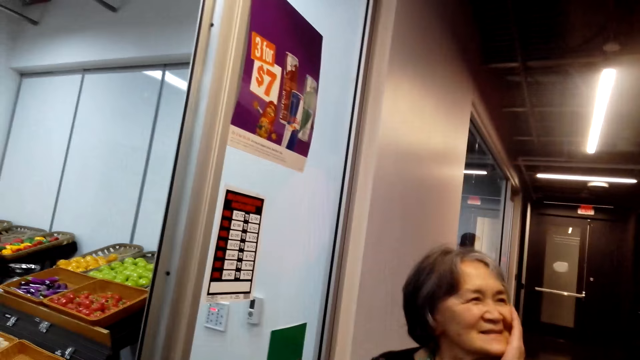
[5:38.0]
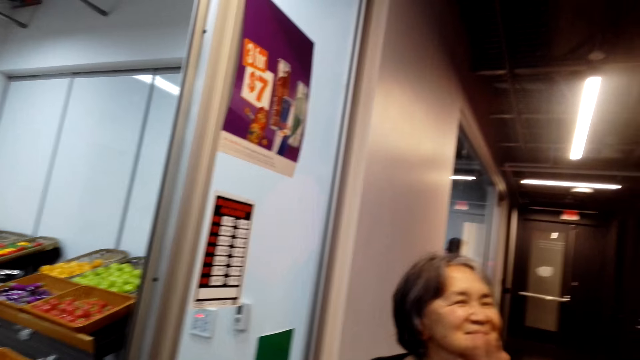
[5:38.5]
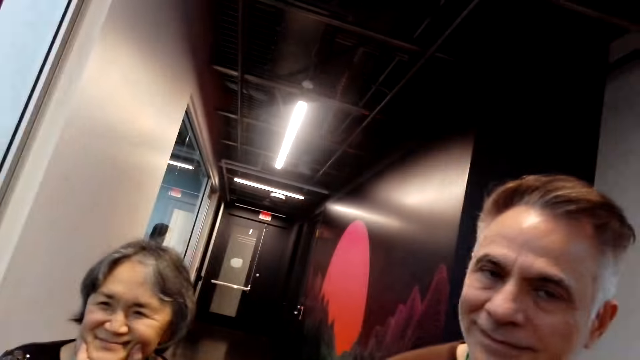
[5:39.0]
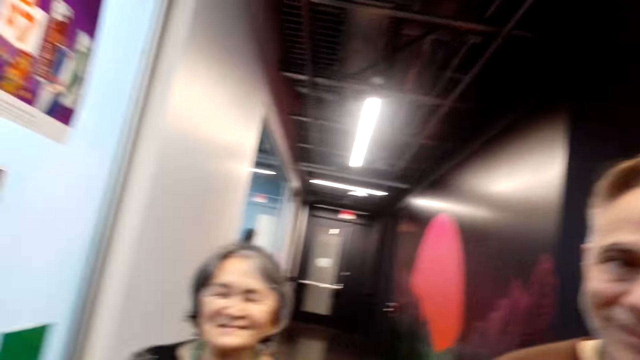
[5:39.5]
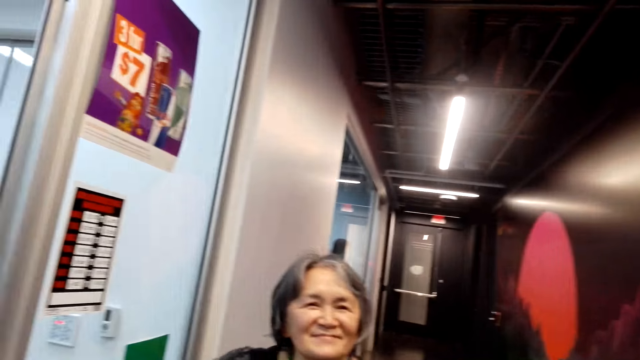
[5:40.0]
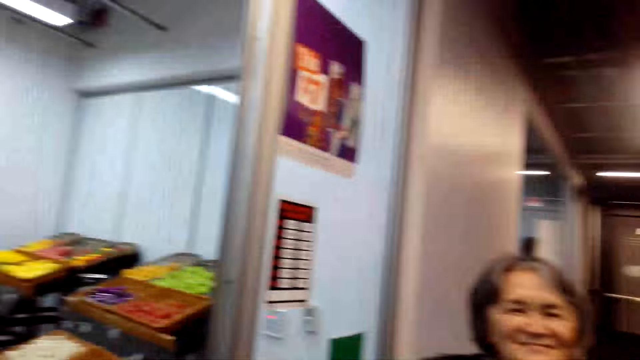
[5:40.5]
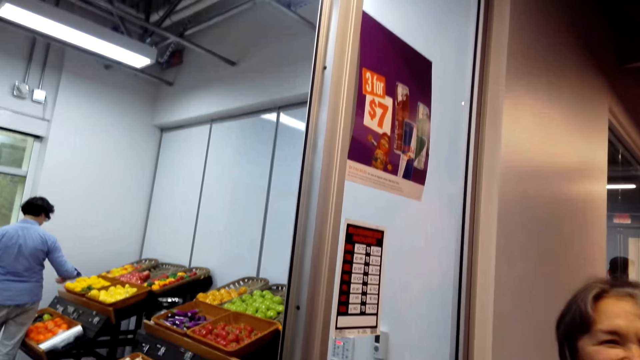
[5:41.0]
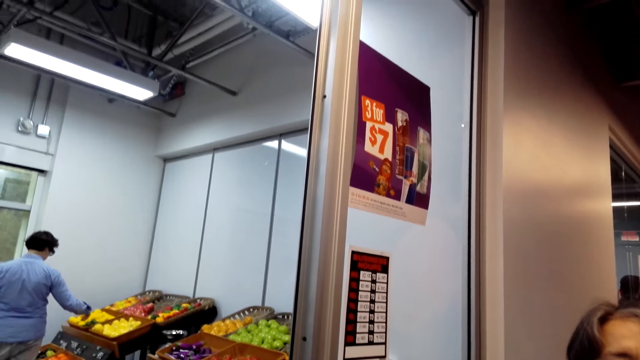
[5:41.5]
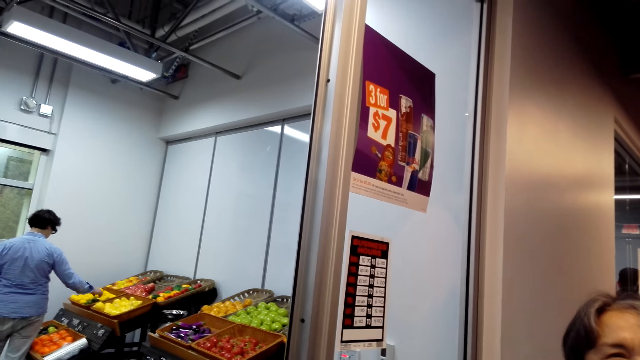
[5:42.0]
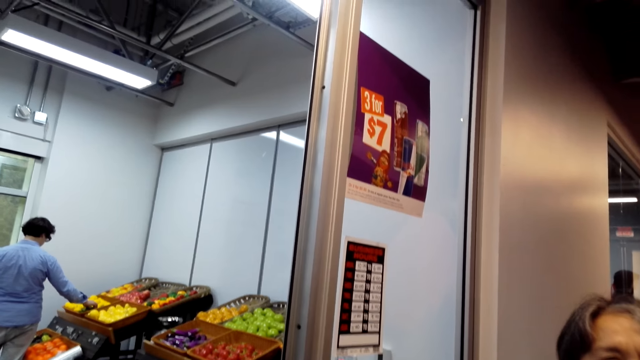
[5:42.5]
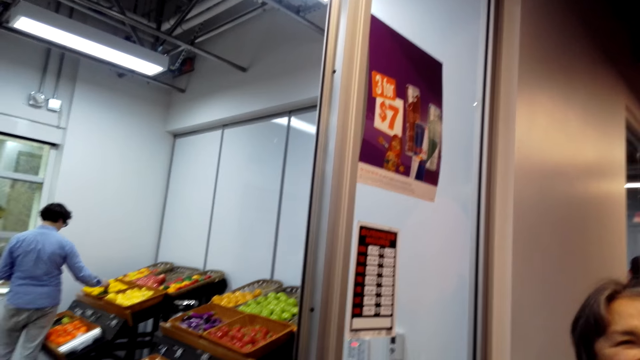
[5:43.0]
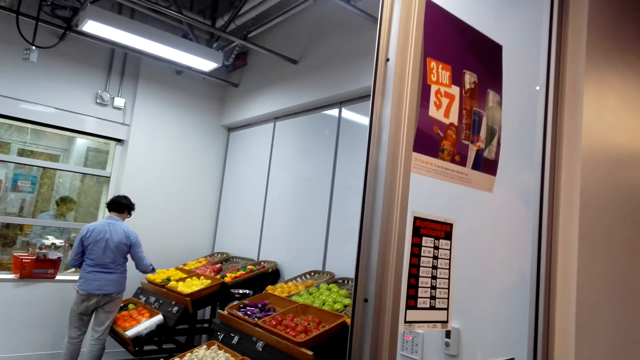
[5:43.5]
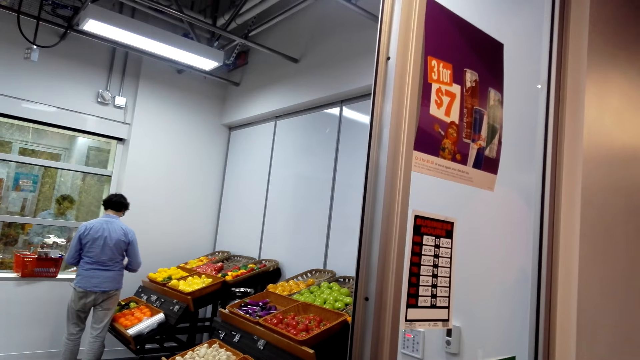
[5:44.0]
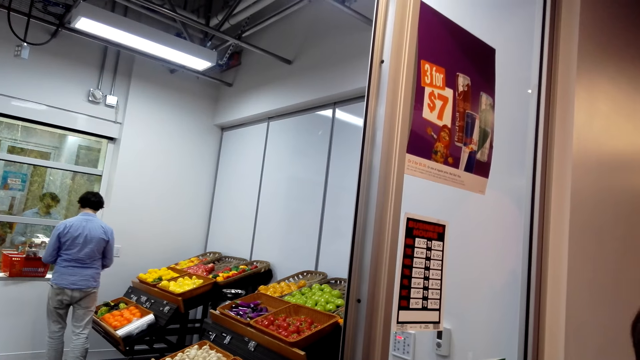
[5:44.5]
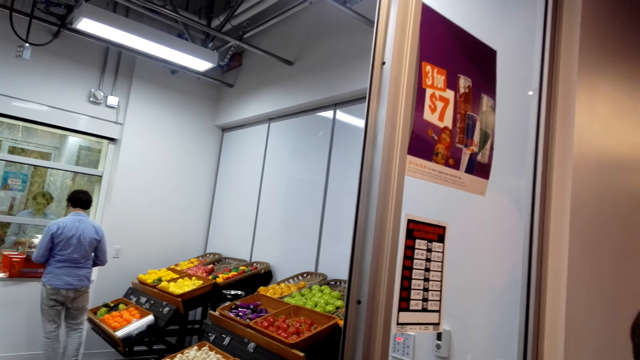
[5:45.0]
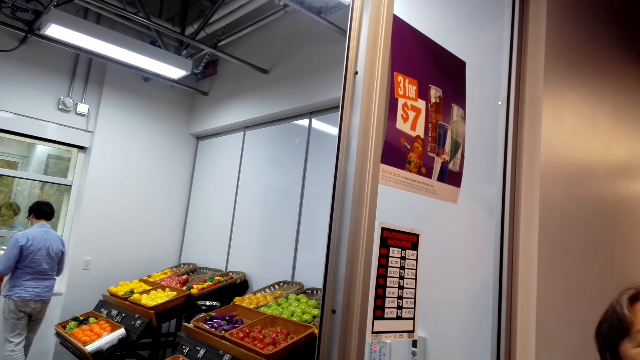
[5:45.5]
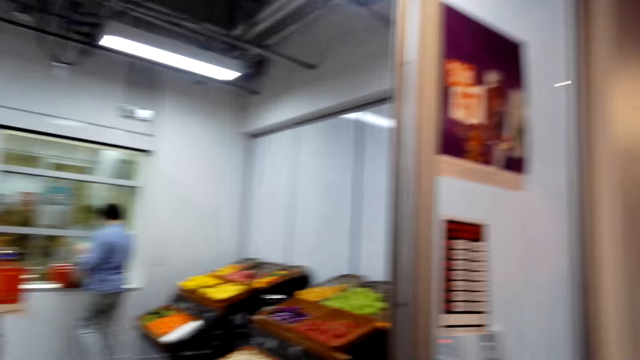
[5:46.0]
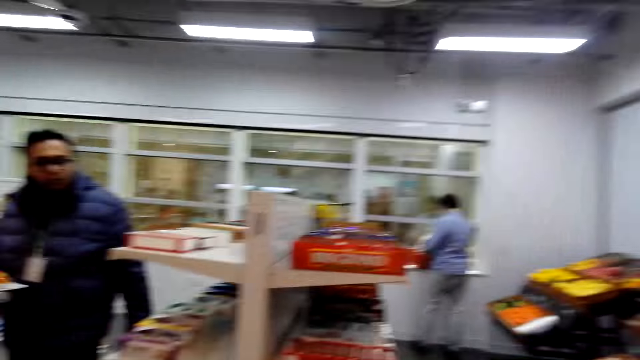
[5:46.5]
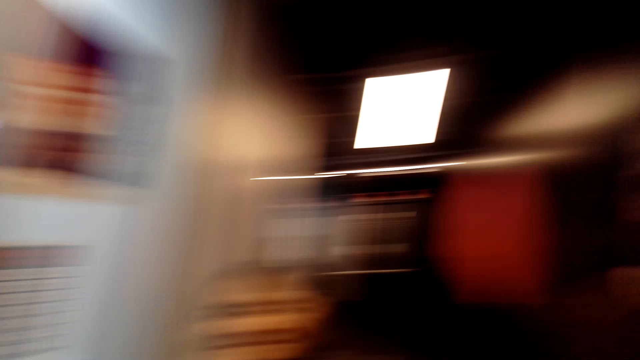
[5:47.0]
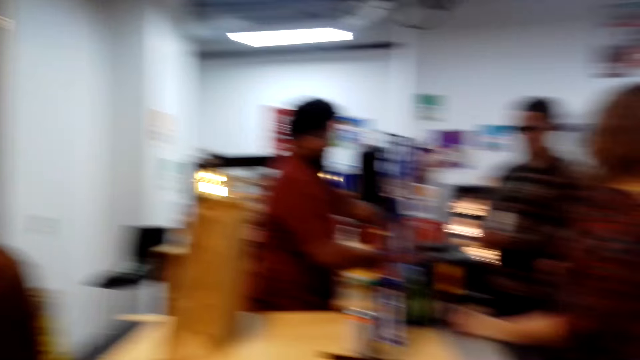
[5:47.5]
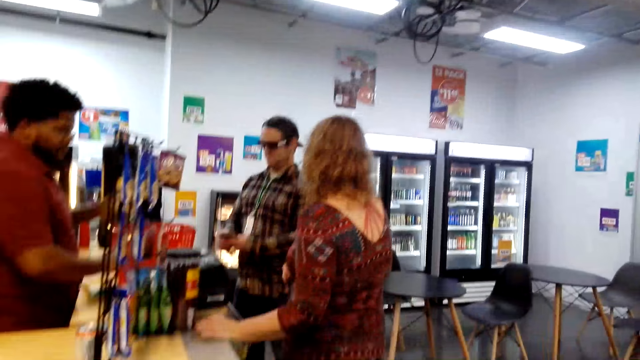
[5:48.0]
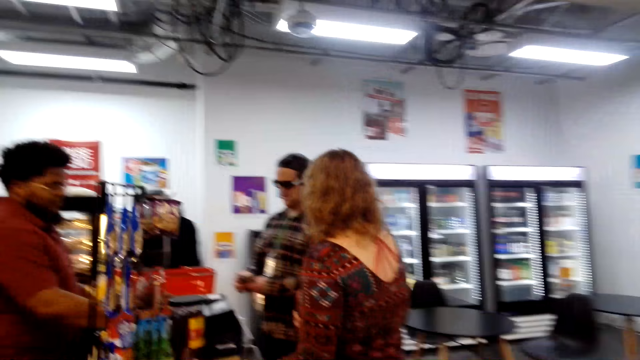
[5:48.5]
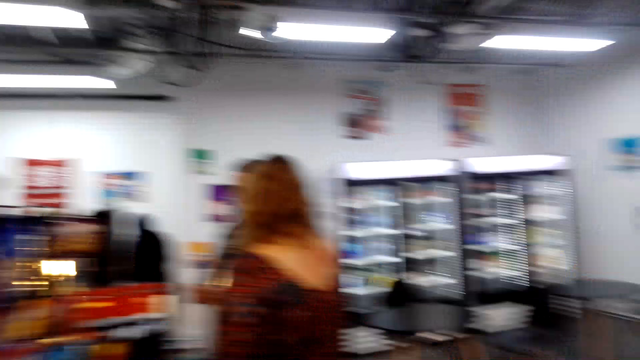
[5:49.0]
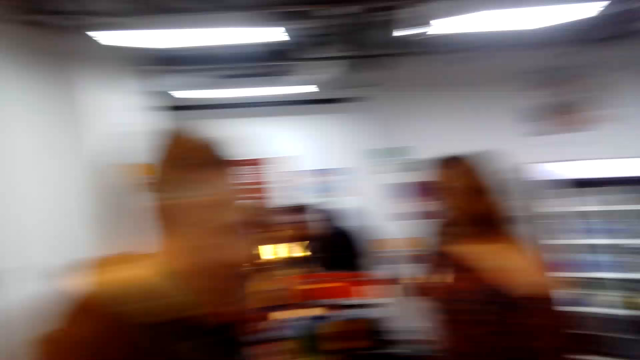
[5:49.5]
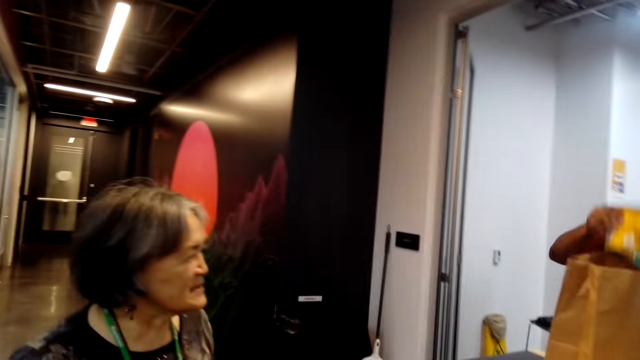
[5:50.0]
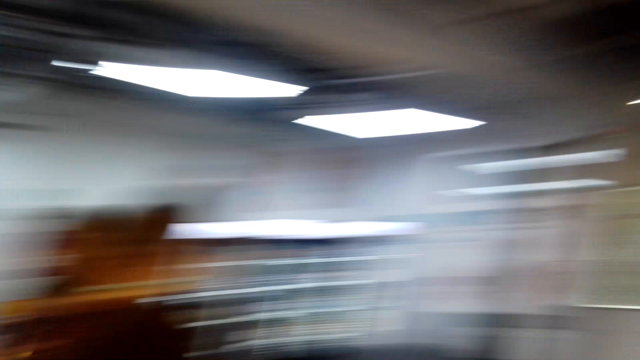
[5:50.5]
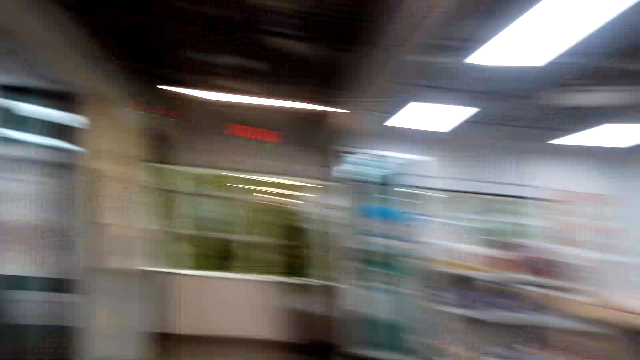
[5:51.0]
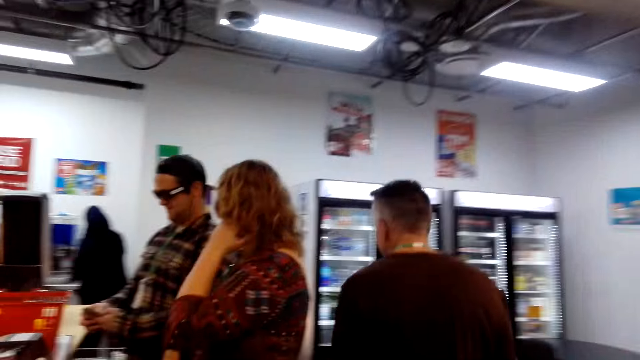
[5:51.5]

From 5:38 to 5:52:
The camera wearer touches a woman on the face. A man picks fruits. The camera wearer walks around the room.

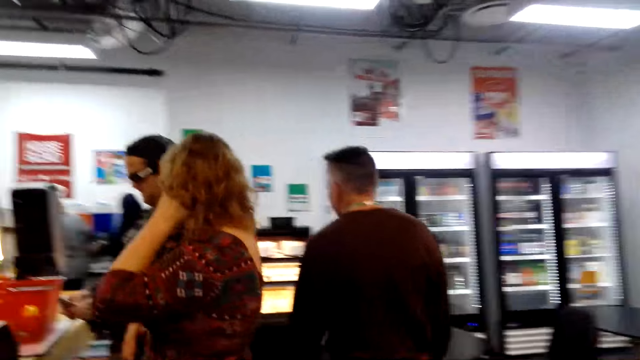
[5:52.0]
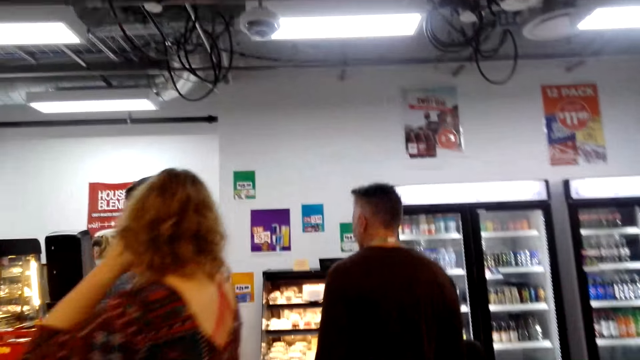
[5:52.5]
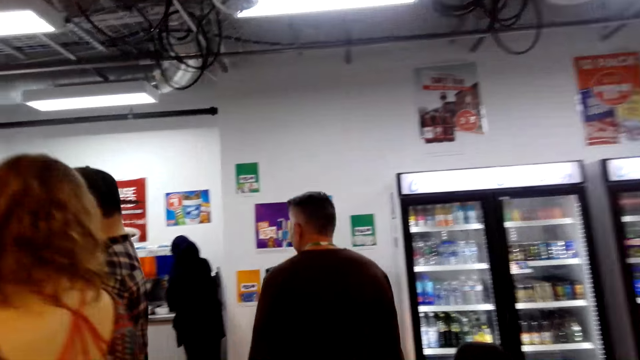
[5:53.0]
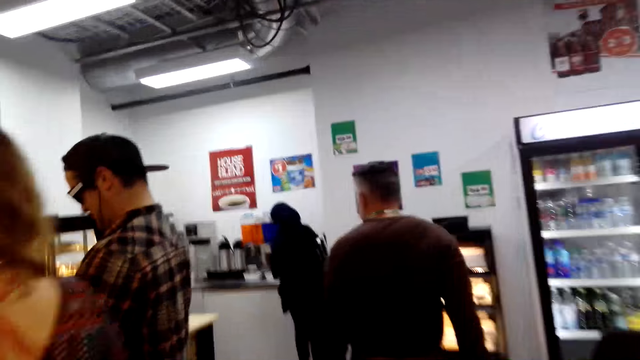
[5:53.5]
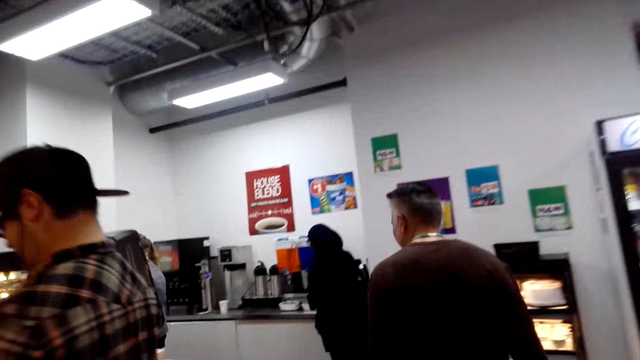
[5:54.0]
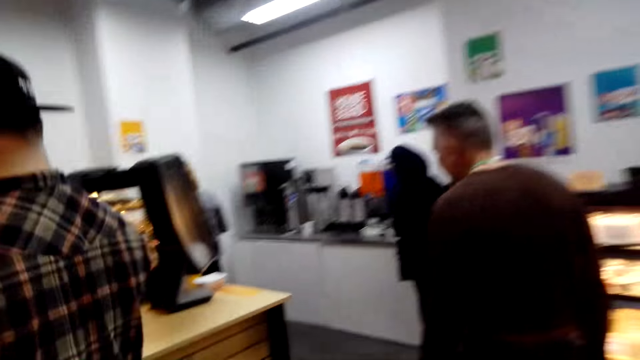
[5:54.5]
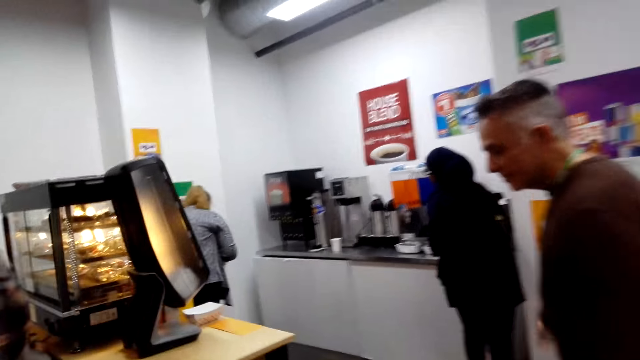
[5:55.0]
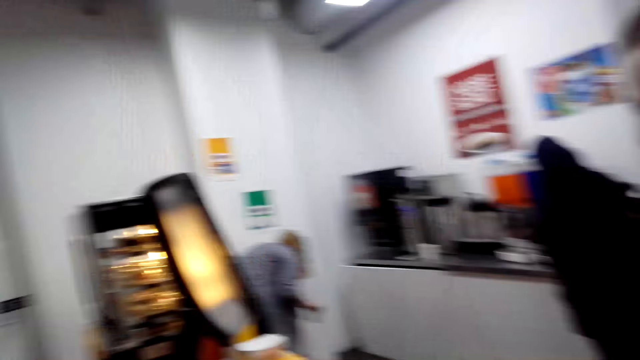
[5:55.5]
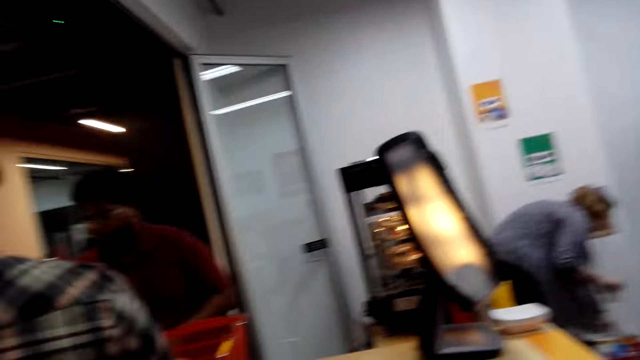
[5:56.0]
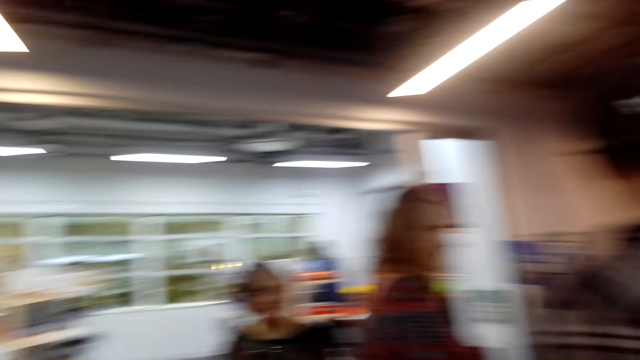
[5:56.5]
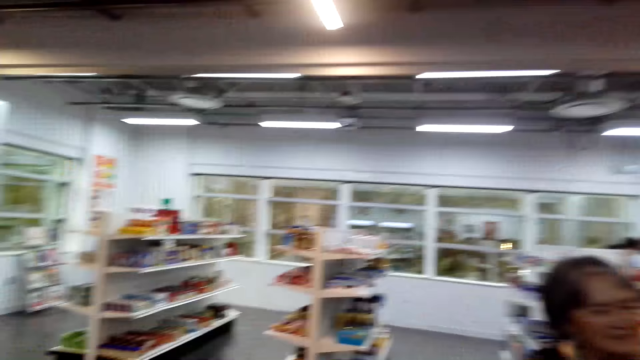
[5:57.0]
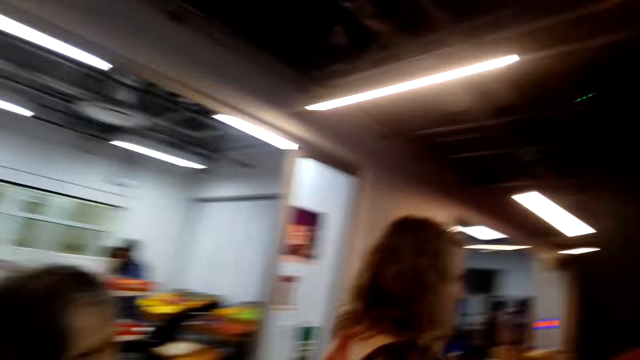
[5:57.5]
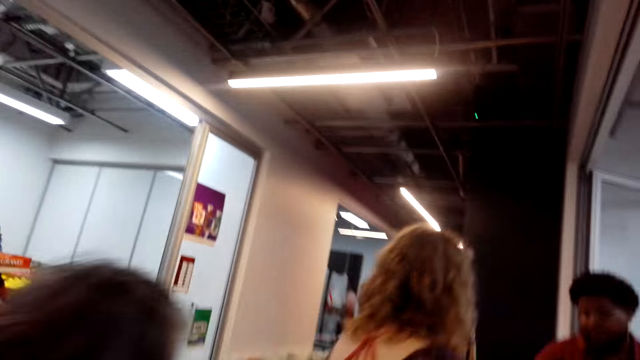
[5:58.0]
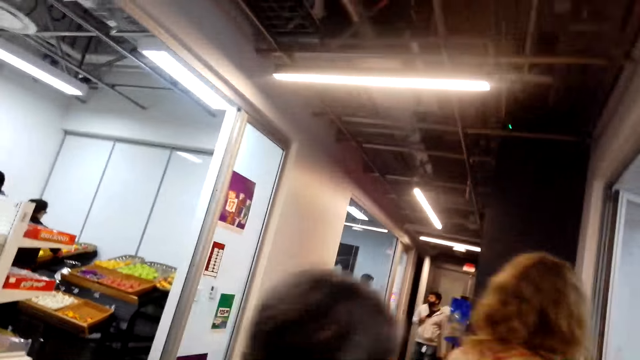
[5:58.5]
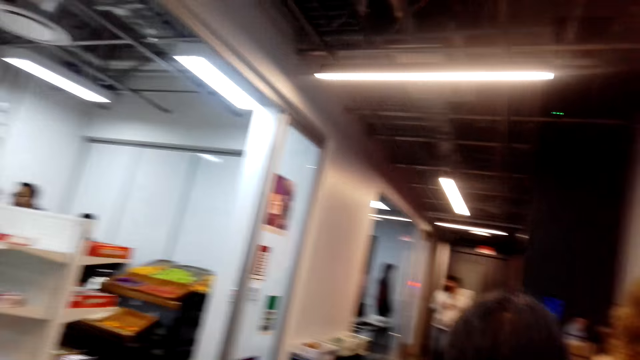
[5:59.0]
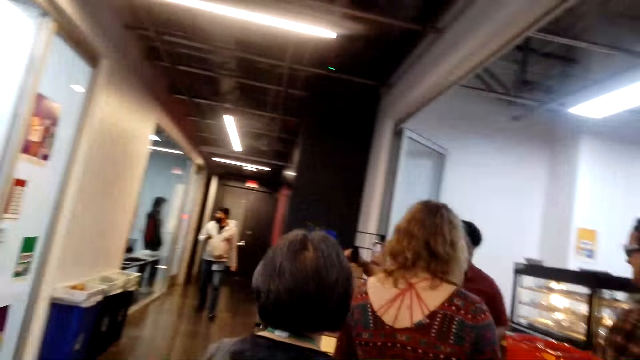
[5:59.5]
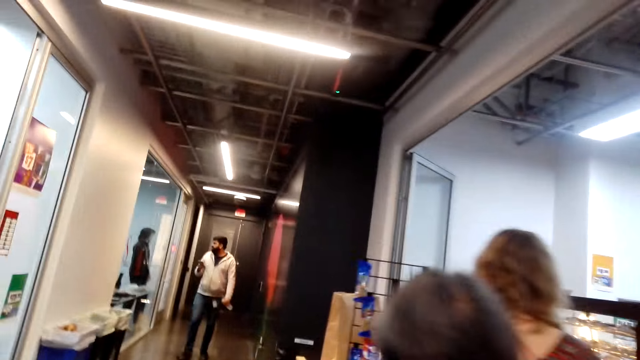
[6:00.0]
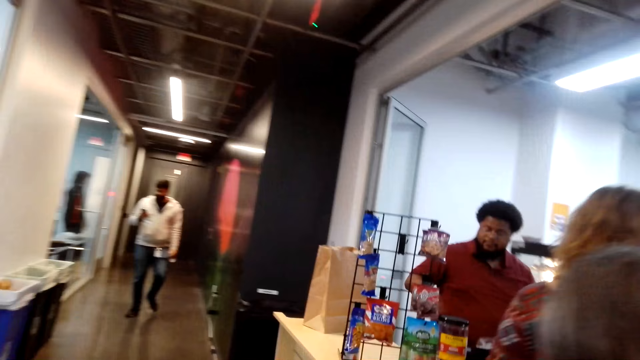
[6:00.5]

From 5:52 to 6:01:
The camera wearer walks to the counter.
